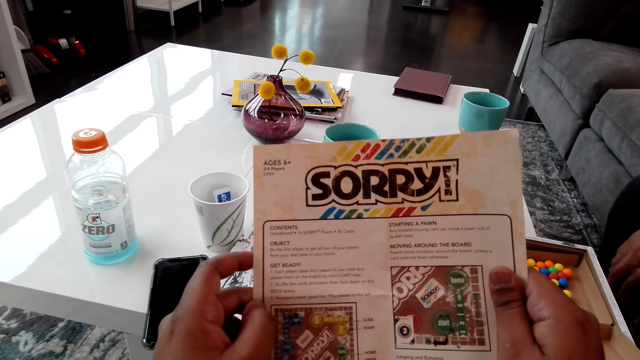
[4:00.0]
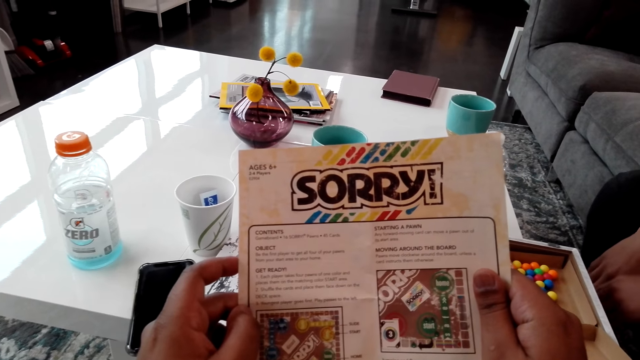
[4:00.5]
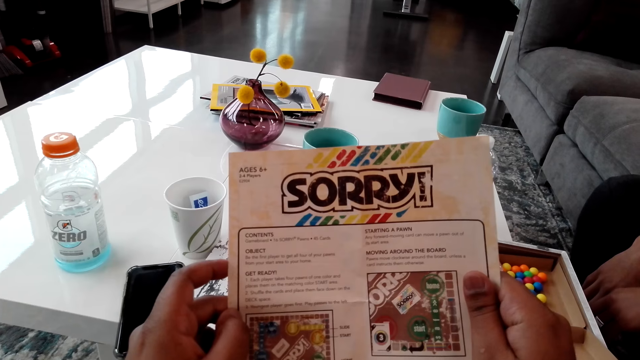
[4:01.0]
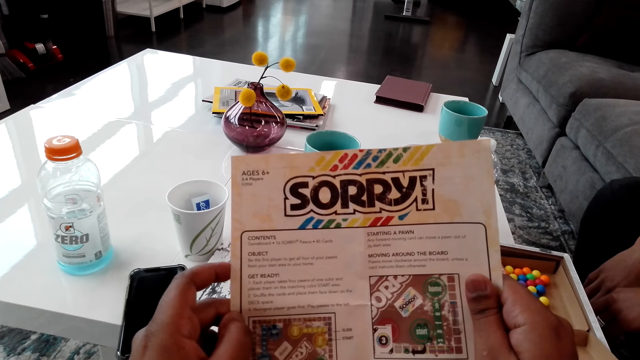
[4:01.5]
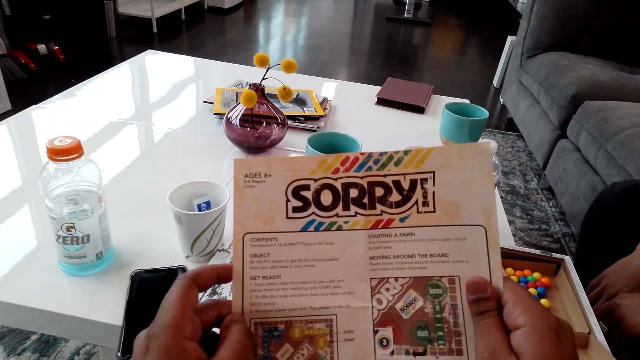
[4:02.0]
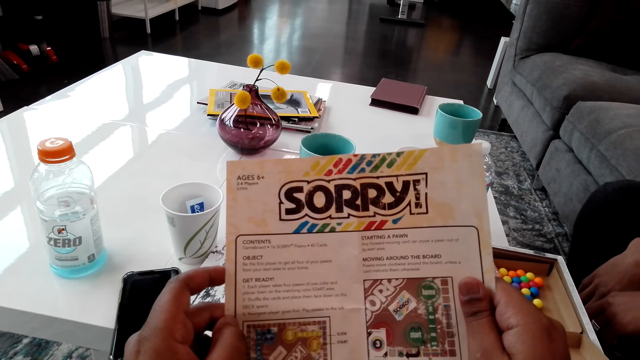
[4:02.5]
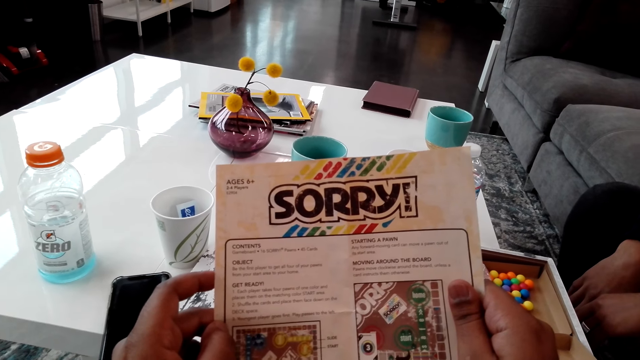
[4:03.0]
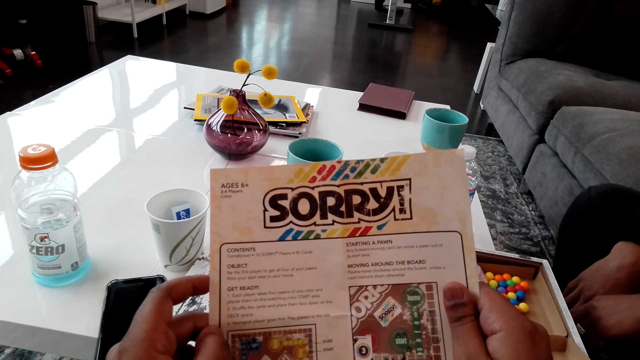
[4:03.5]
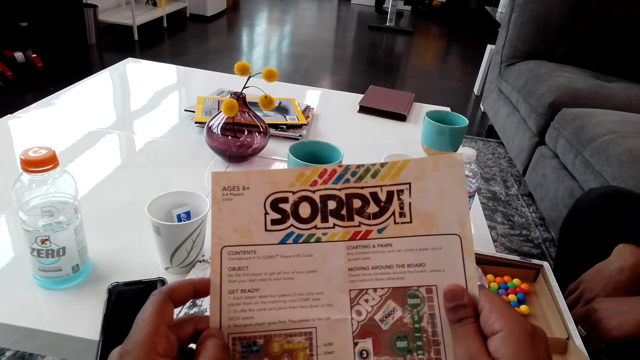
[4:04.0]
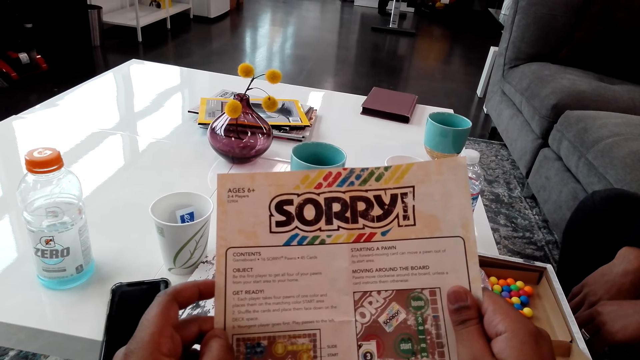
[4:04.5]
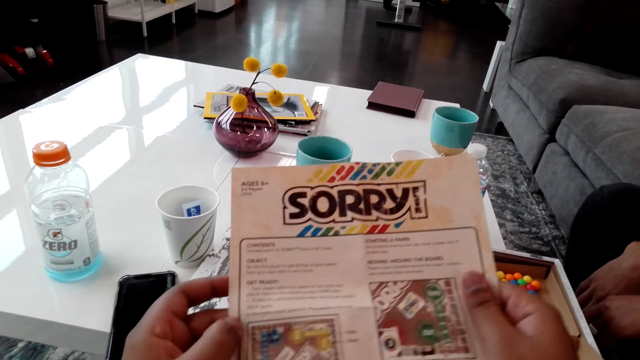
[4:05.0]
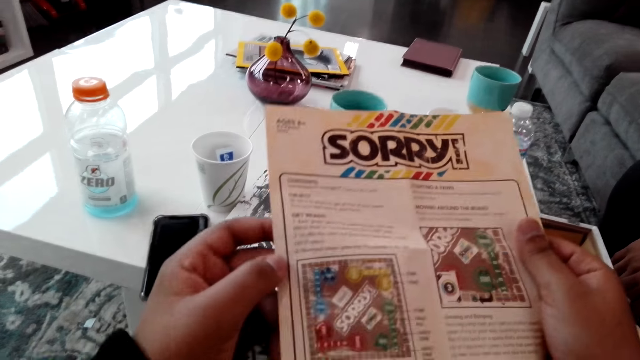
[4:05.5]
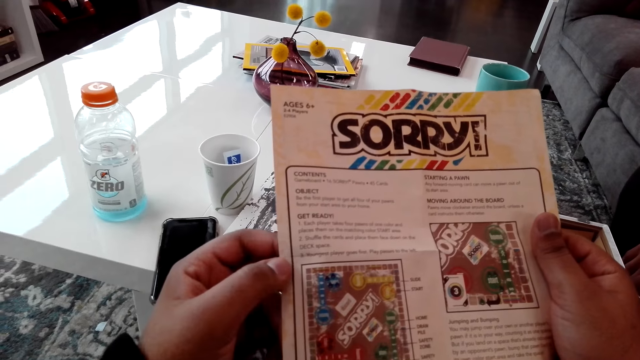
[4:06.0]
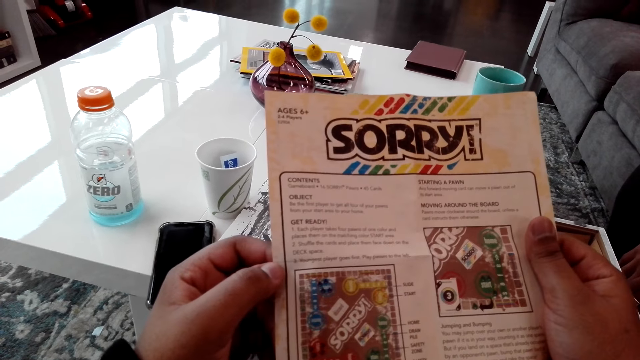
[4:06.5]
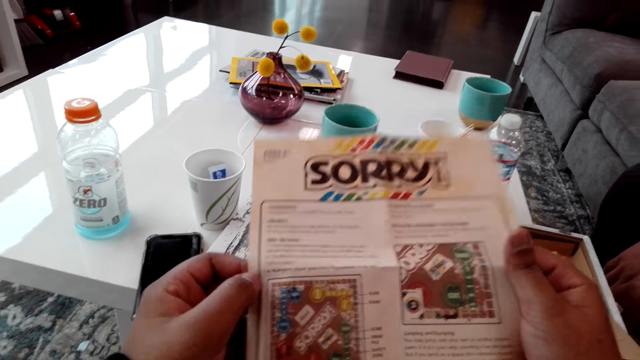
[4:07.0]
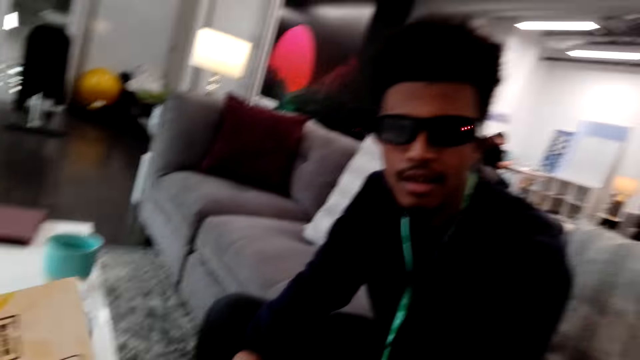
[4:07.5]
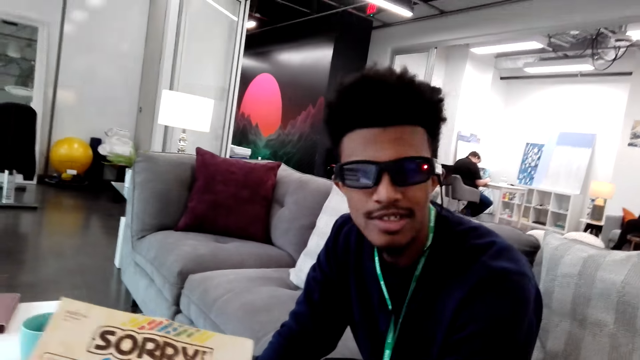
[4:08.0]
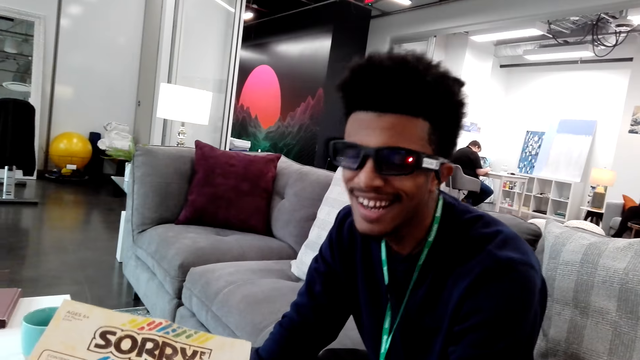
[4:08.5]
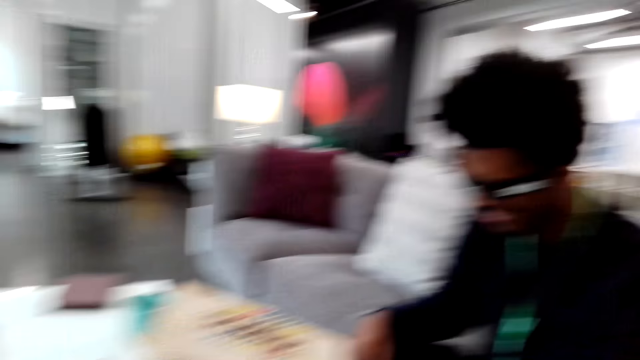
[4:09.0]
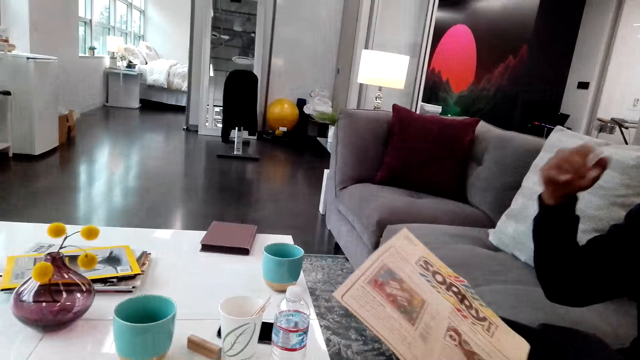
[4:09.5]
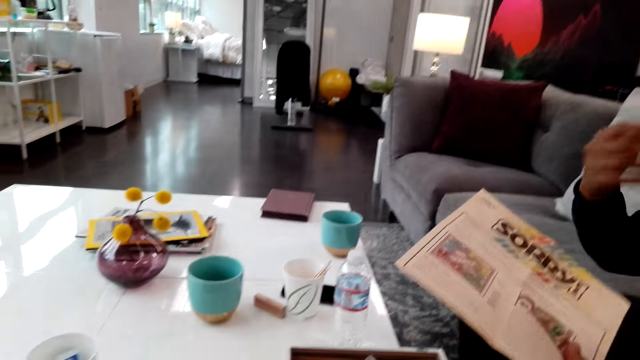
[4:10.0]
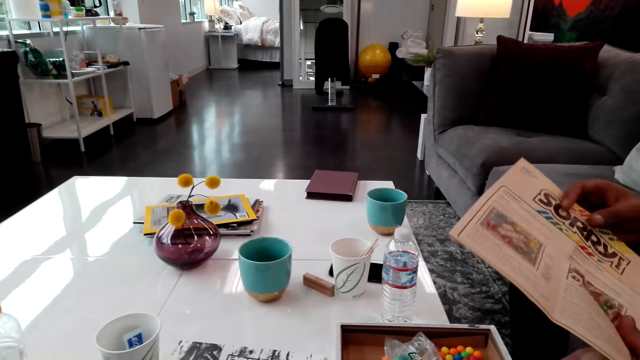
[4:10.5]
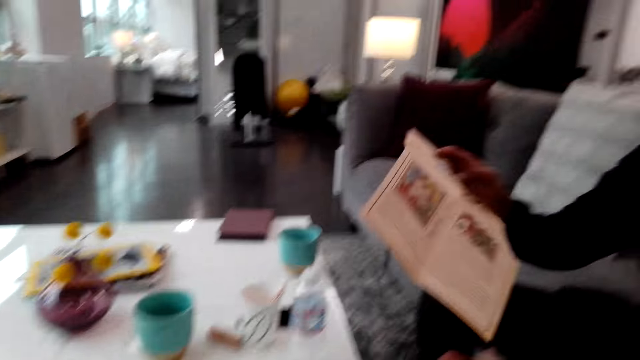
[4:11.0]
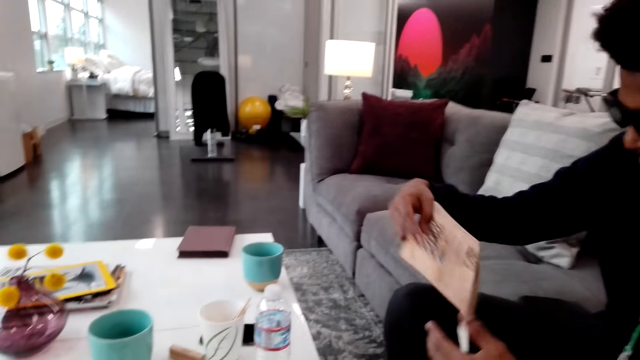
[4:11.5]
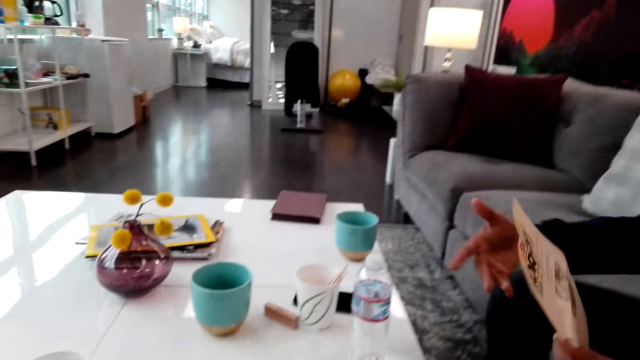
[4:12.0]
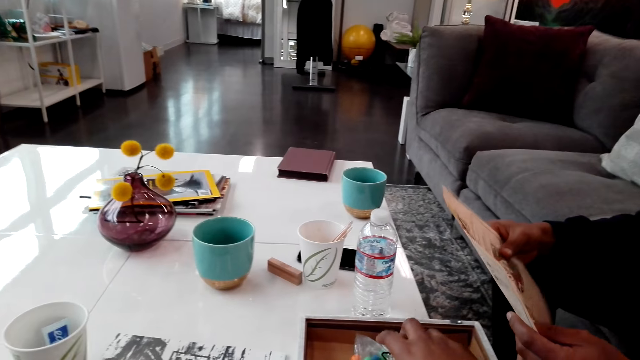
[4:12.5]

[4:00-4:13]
The camera wearer reads a piece of paper. They look at a man and dialogue with the man. The man picks the paper from the camera wearer. The camera wearer hands the piece of paper to the man.

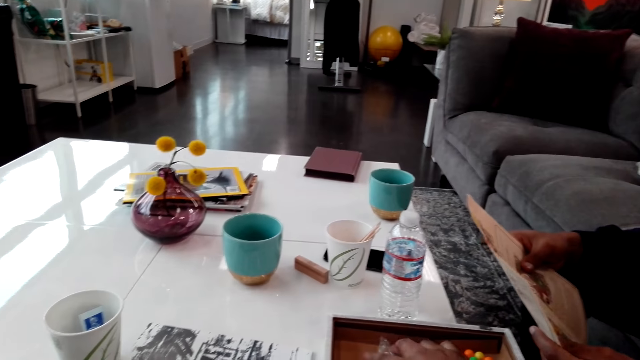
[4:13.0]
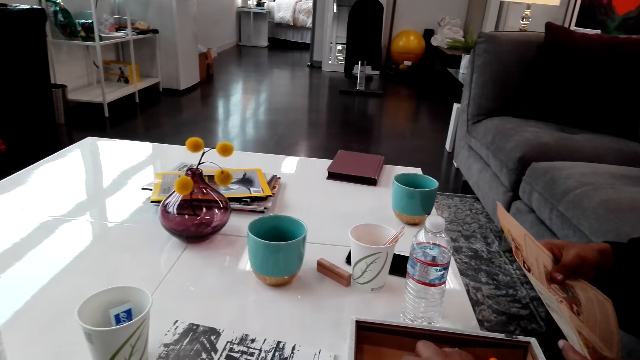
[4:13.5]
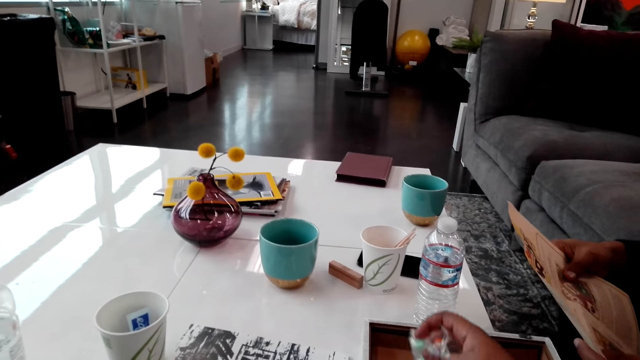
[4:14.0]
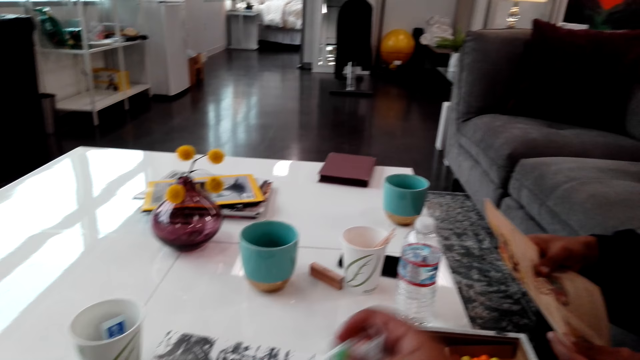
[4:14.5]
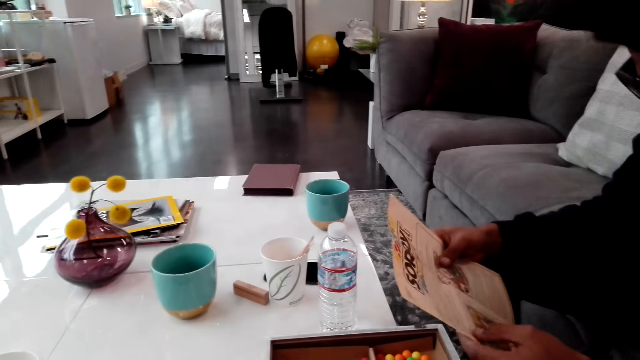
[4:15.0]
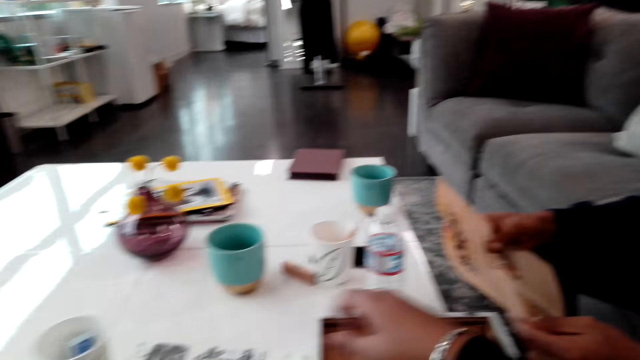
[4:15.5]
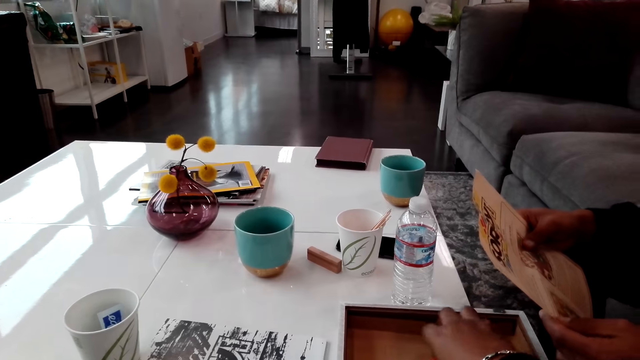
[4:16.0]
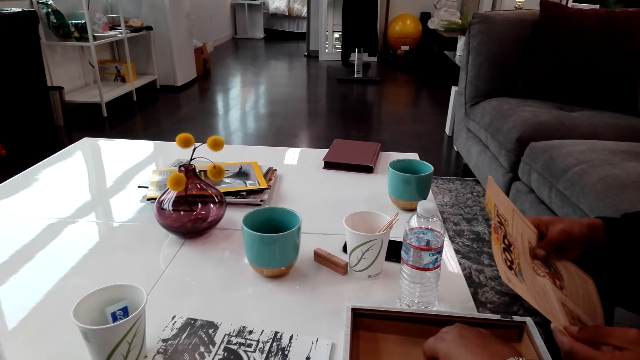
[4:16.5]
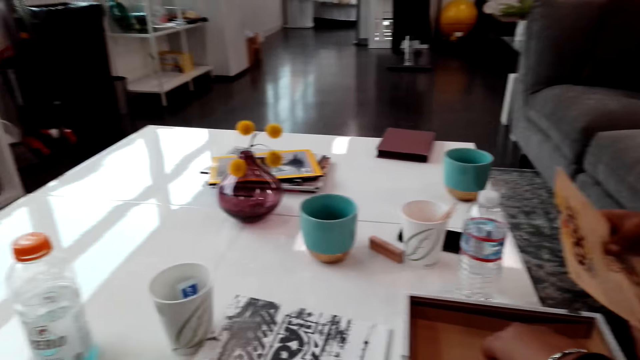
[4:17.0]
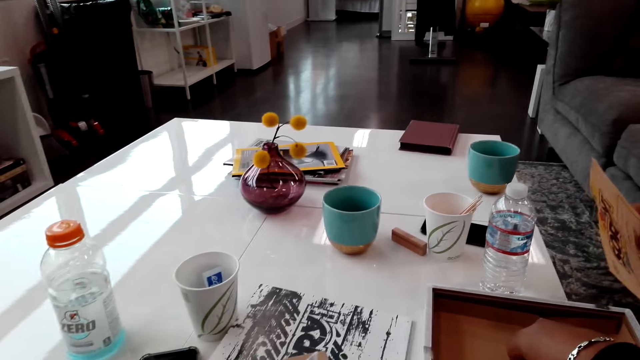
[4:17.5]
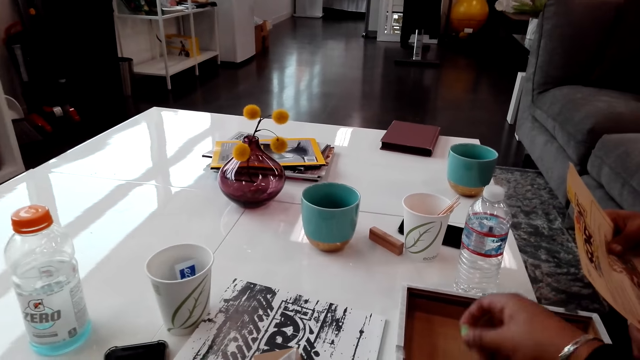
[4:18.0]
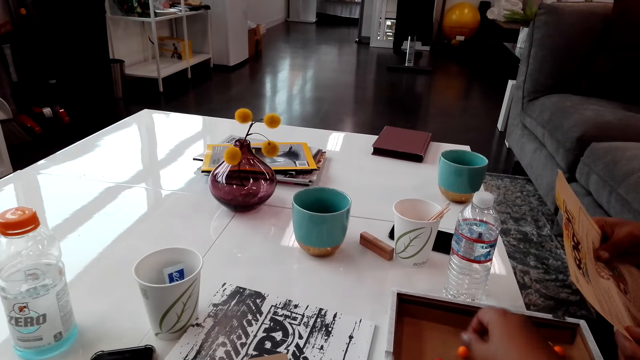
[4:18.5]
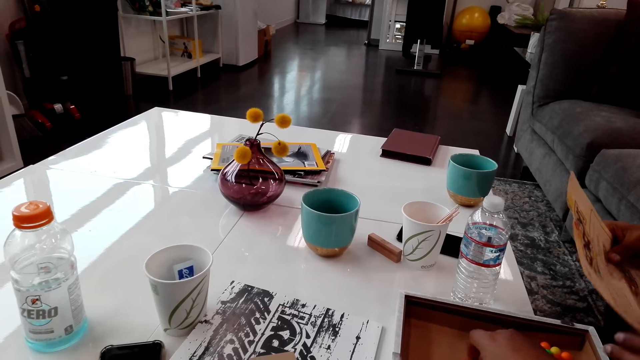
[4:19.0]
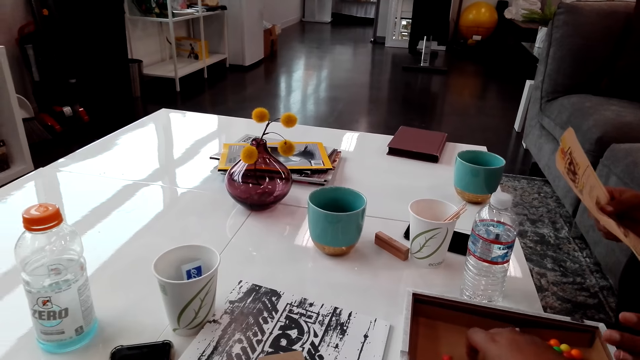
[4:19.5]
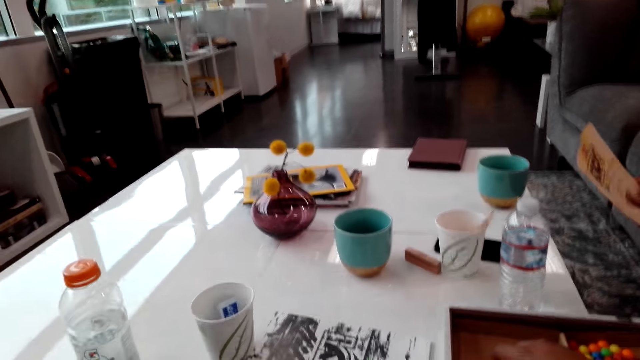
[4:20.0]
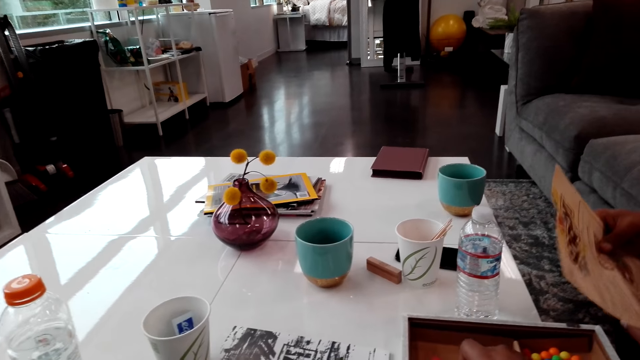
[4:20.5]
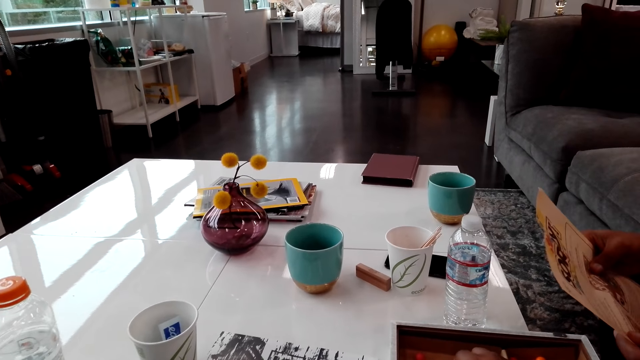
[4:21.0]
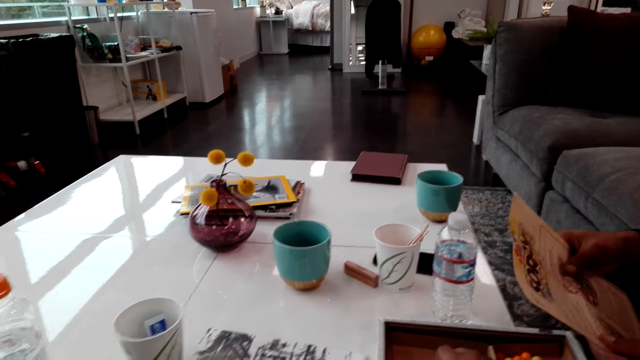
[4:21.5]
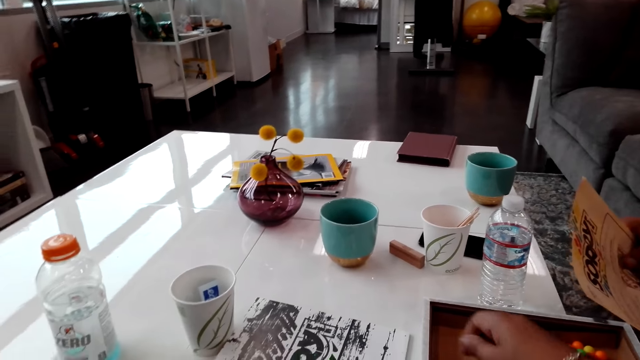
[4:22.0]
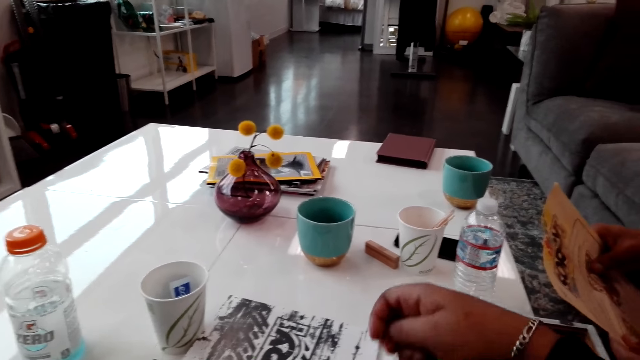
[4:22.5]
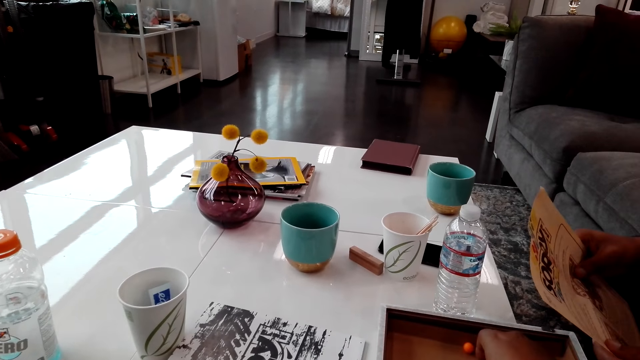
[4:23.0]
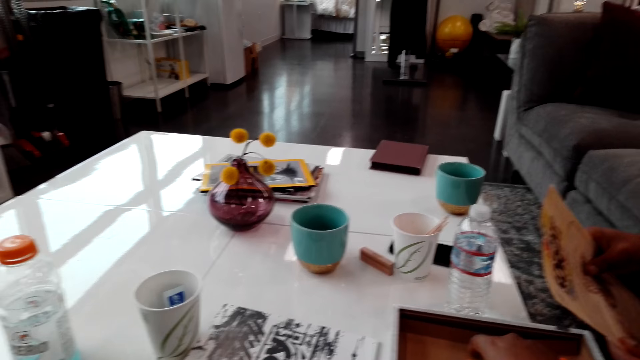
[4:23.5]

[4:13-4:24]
The camera wearer picks up a pack of balls. A man reads a piece of paper. The camera wearer picks up the balls from a box.
